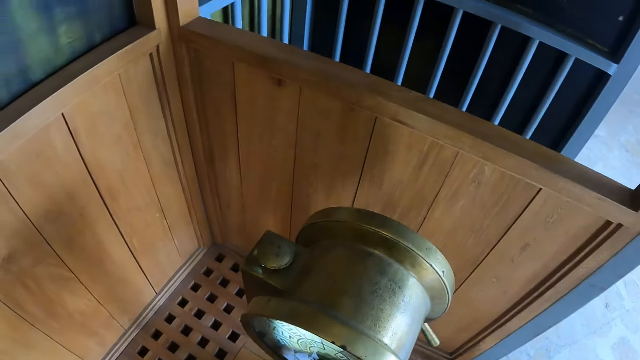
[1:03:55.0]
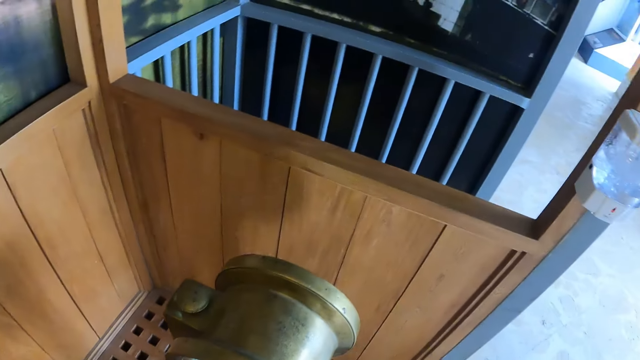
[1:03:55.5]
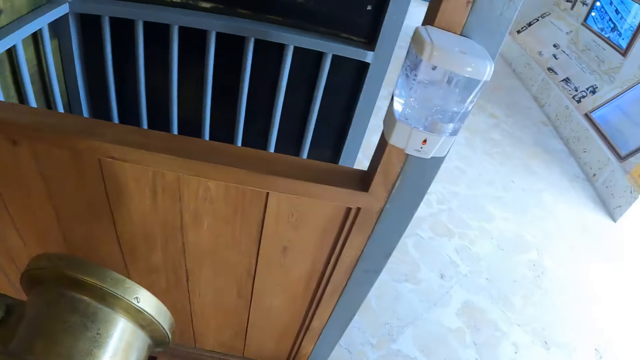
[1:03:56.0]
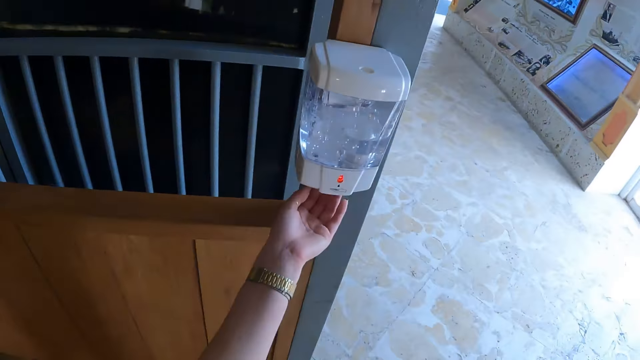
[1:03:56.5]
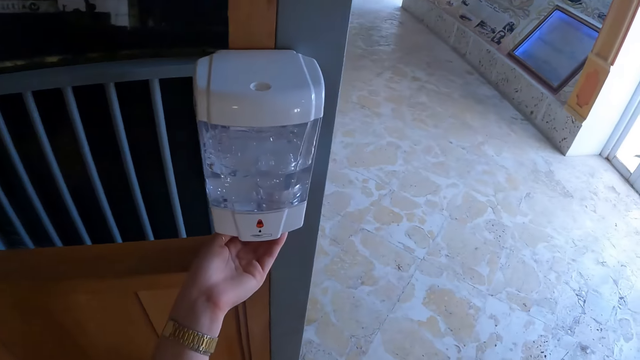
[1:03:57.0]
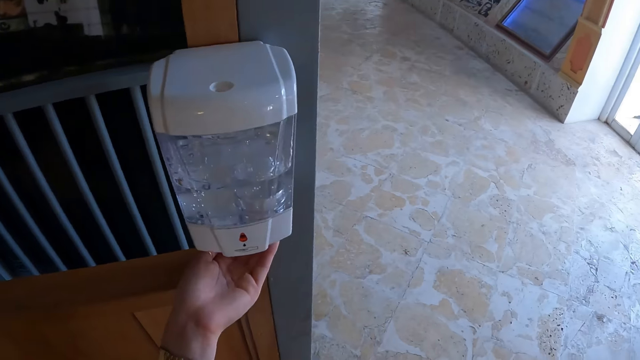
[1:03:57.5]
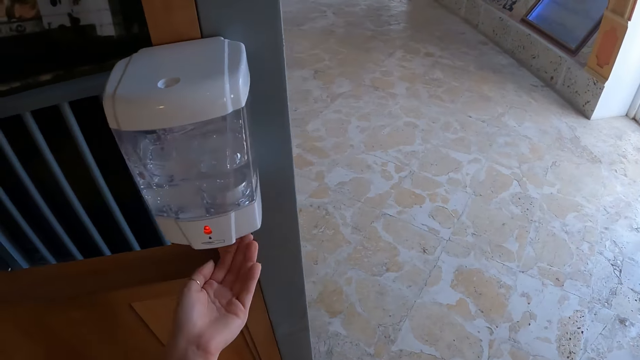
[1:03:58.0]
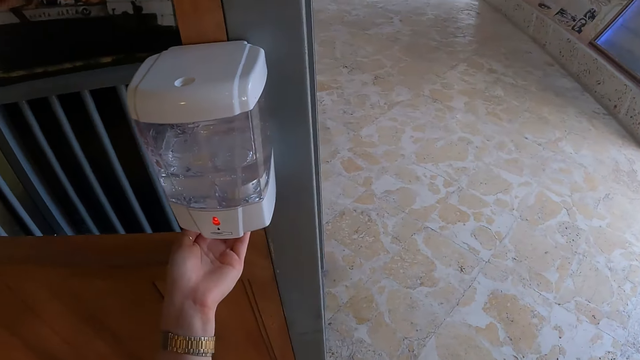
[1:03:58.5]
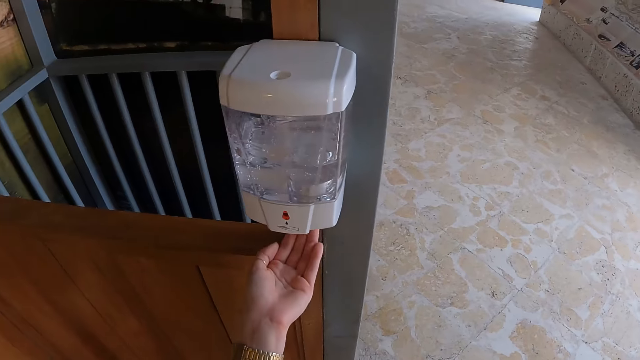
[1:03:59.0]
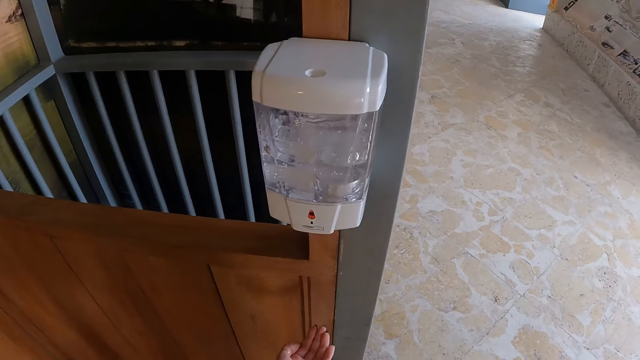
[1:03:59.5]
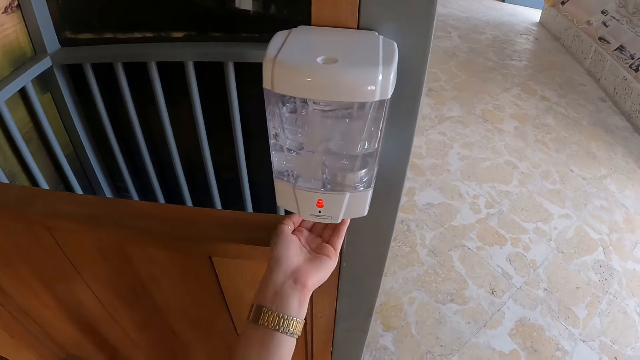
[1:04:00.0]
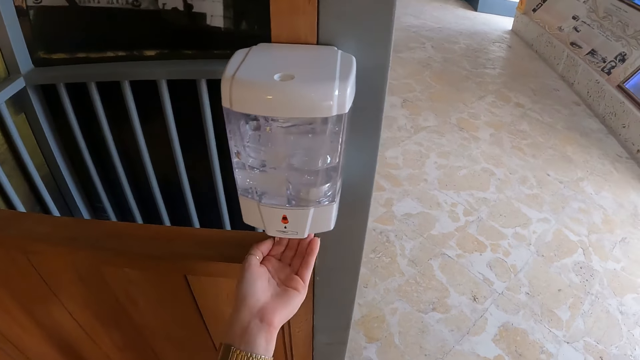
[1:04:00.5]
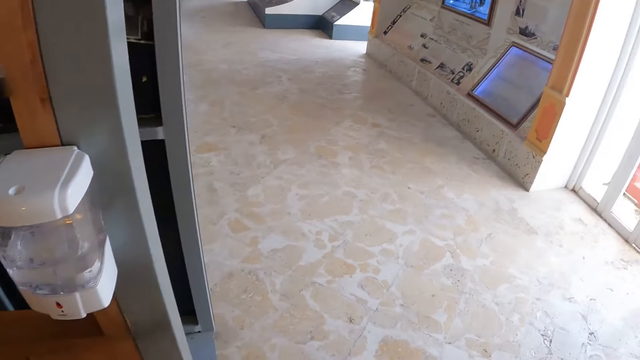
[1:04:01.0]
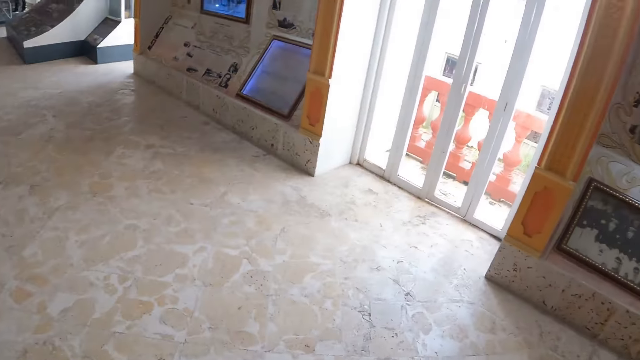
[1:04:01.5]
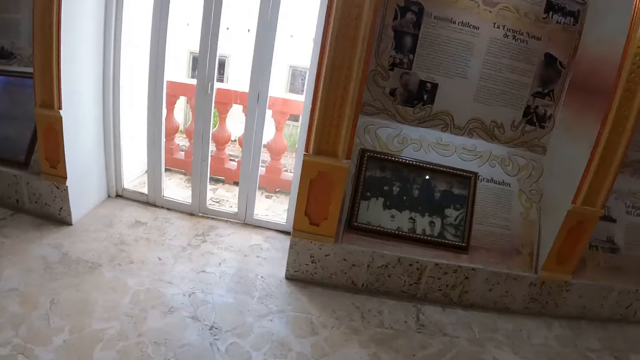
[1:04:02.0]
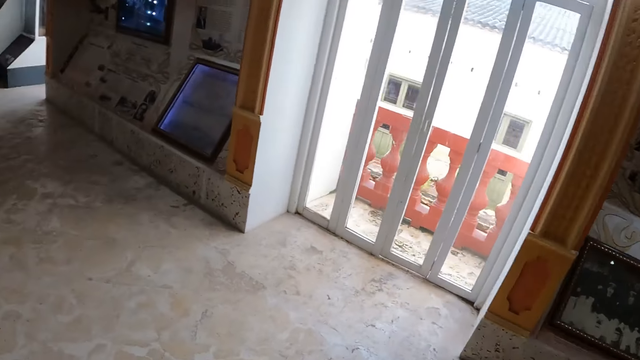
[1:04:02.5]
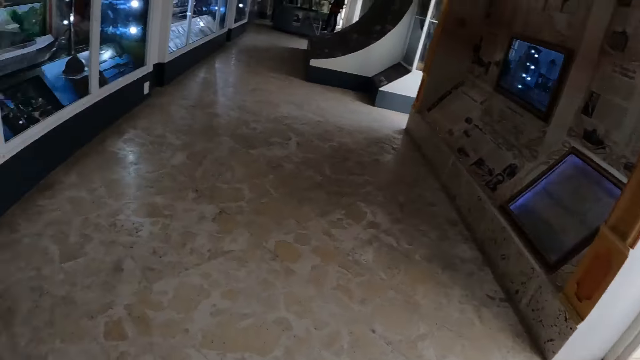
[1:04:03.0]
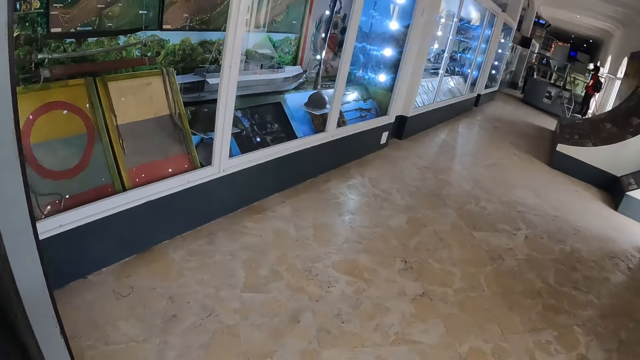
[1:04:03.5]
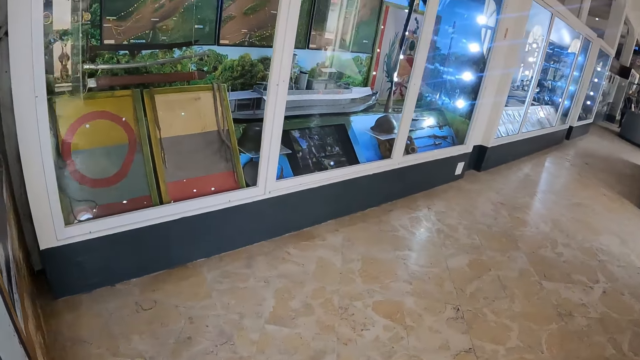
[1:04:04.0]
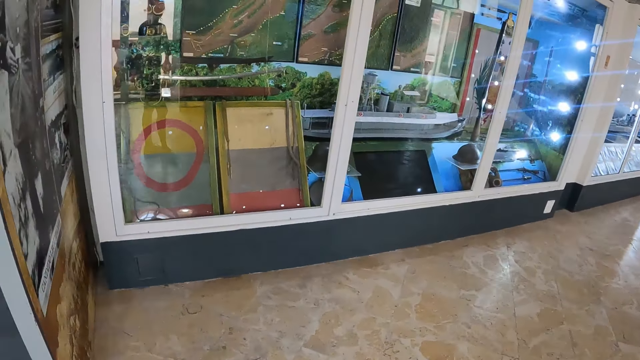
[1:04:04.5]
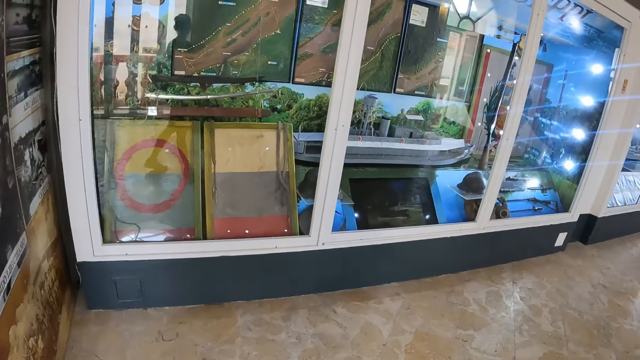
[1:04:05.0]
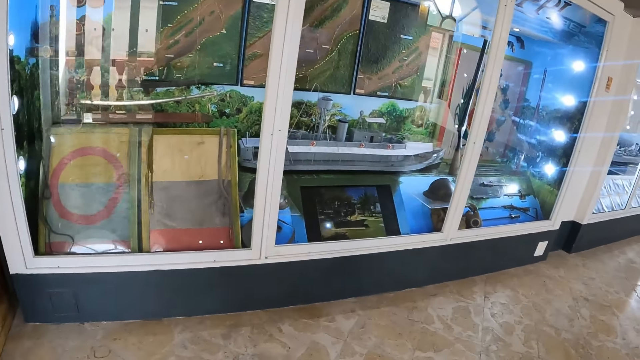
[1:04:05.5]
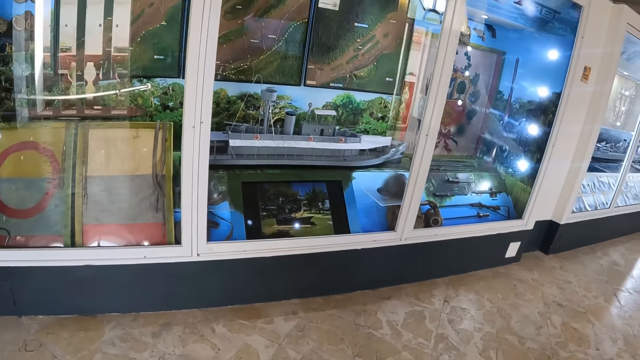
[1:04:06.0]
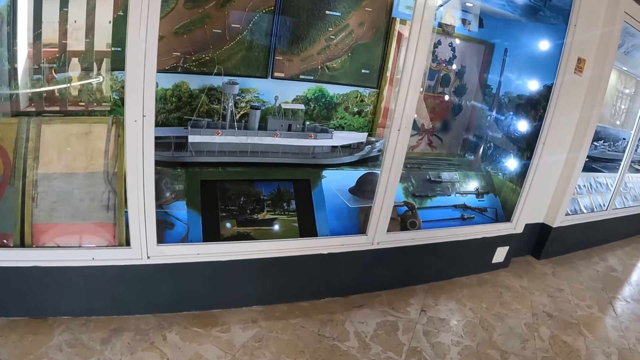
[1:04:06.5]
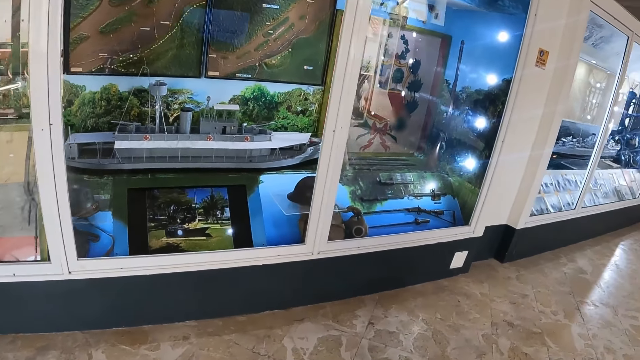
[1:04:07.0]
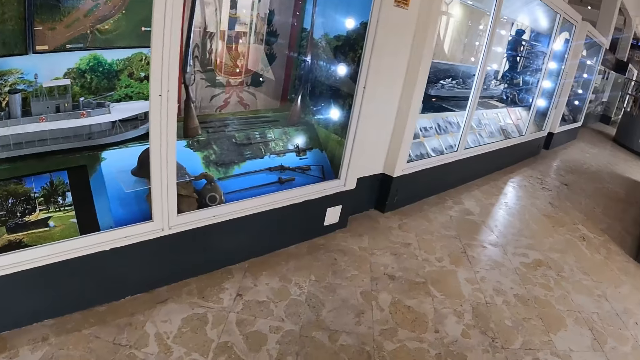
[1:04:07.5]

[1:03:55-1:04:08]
The camera wearer moves towards the dispenser. She uses the soap dispenser. She dispenses sanitizer in her hand. She looks around. She walks on the pathway. She looks around.

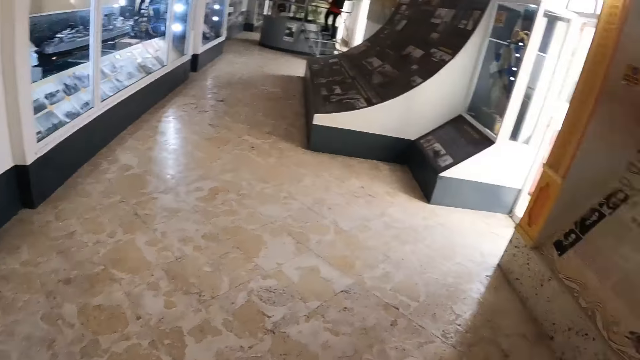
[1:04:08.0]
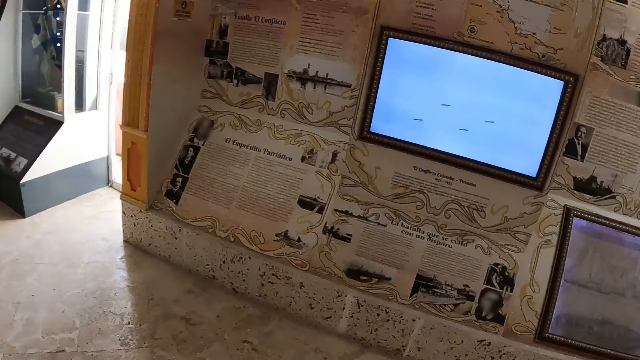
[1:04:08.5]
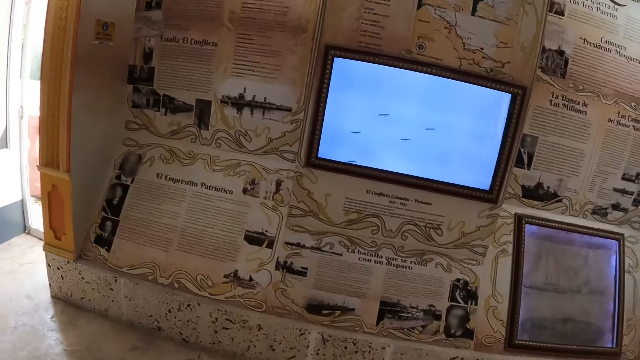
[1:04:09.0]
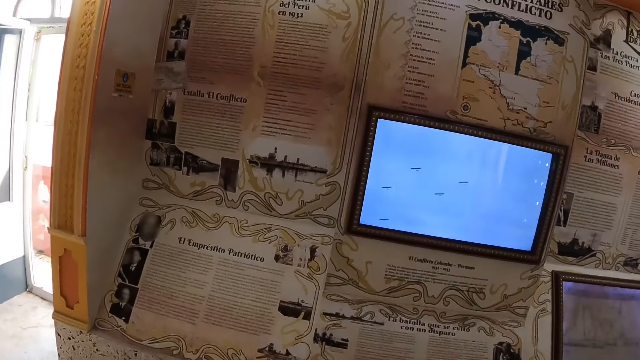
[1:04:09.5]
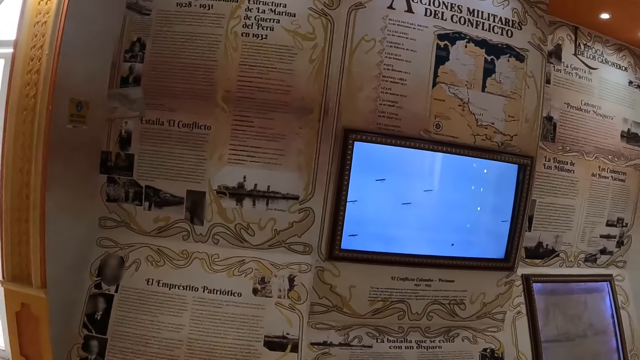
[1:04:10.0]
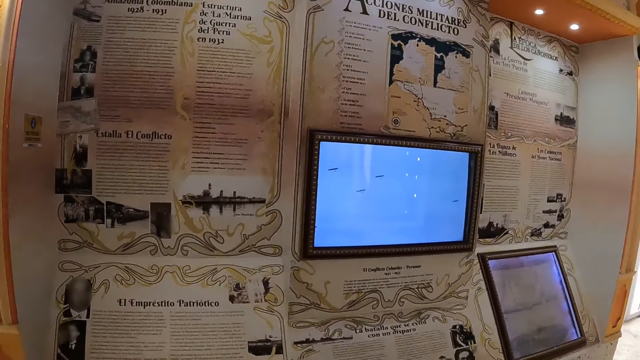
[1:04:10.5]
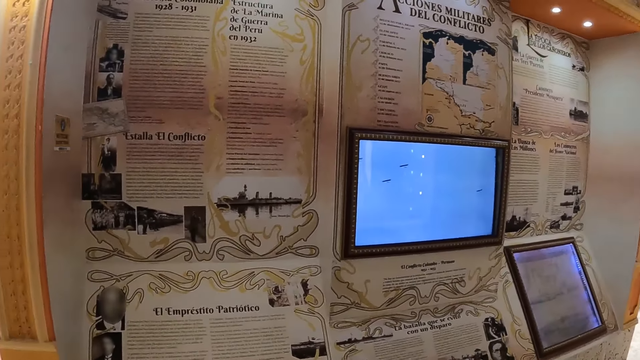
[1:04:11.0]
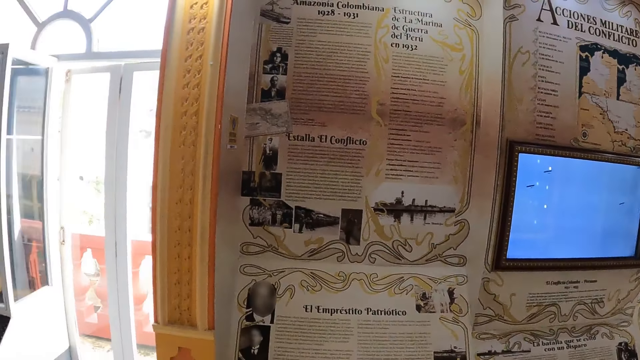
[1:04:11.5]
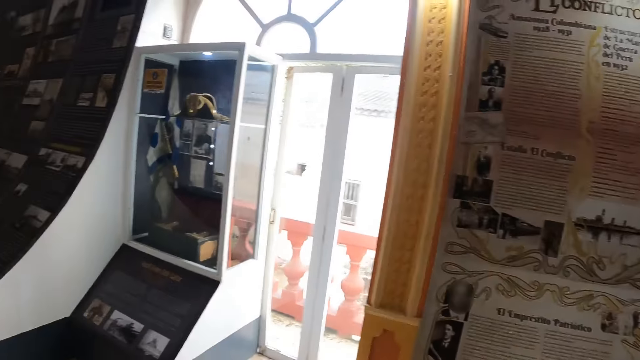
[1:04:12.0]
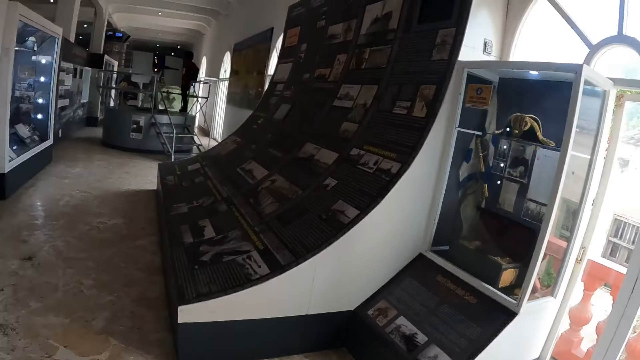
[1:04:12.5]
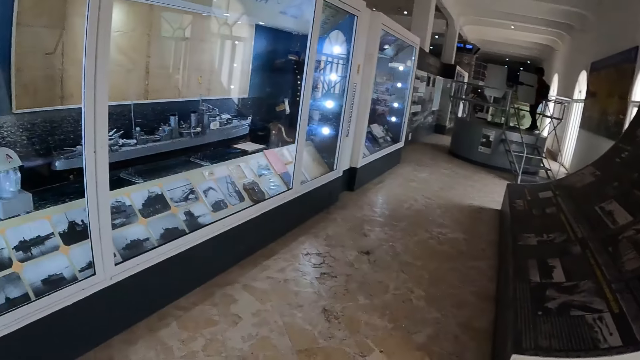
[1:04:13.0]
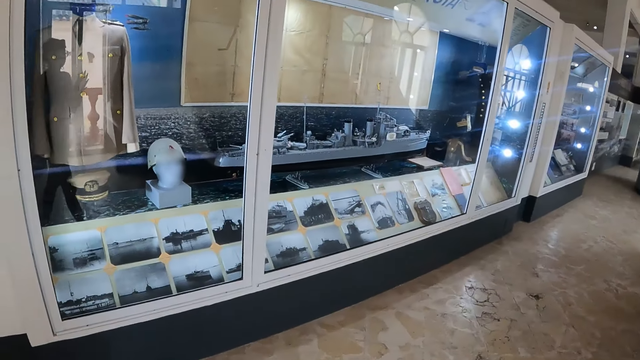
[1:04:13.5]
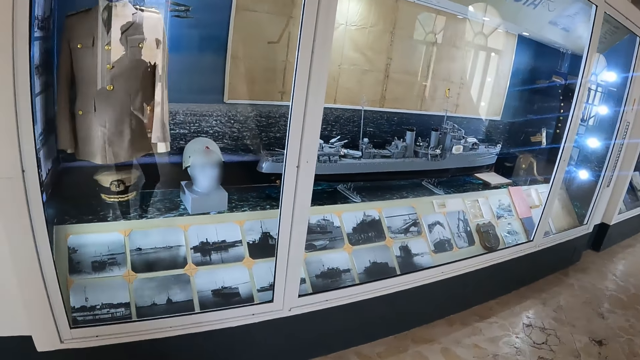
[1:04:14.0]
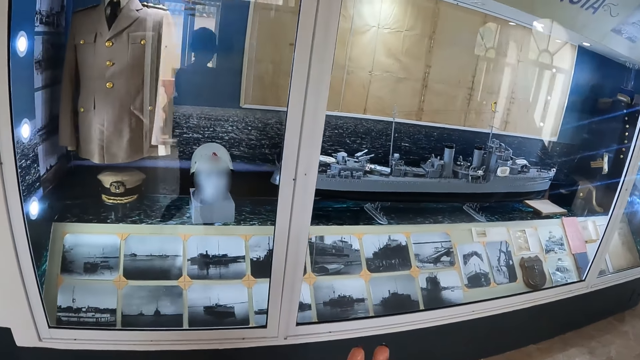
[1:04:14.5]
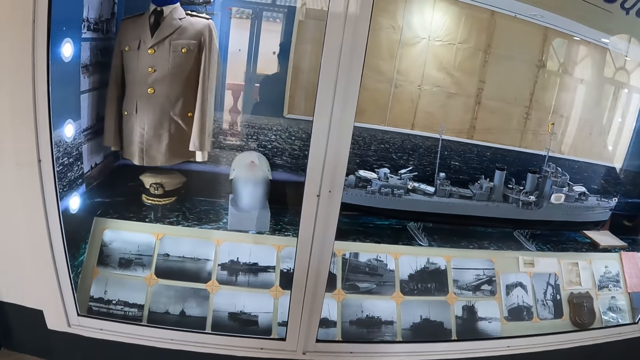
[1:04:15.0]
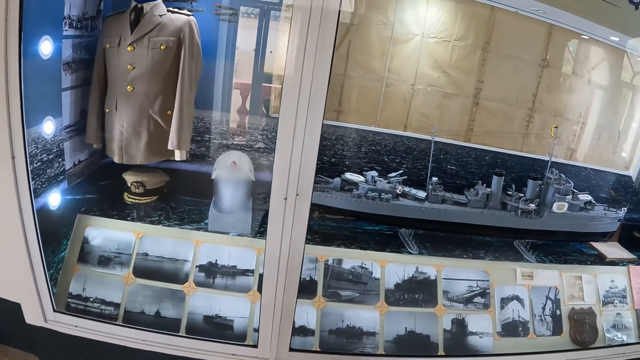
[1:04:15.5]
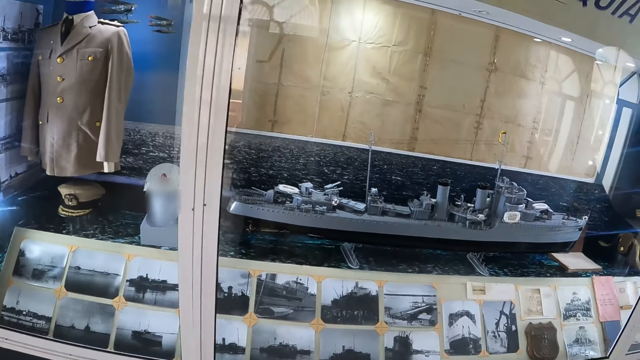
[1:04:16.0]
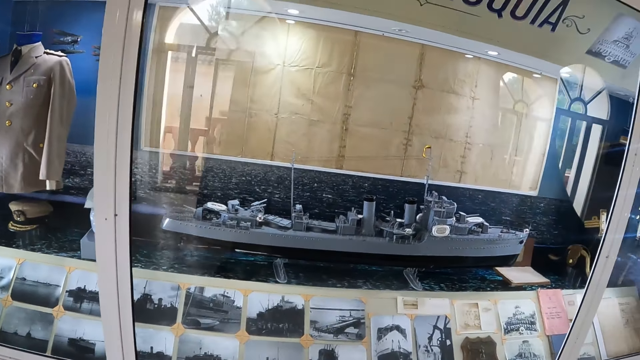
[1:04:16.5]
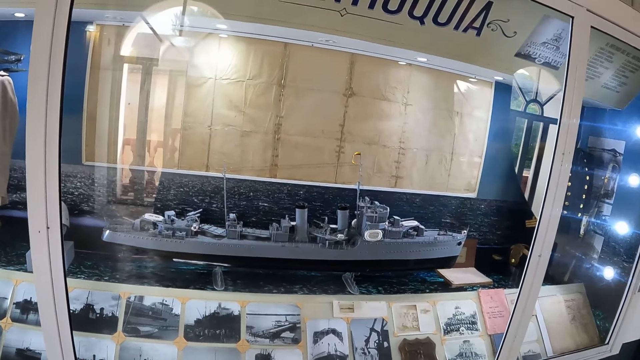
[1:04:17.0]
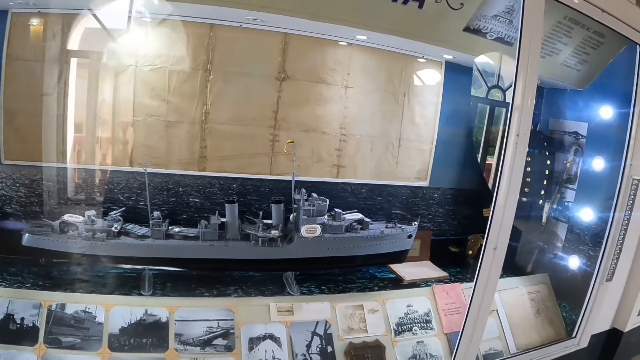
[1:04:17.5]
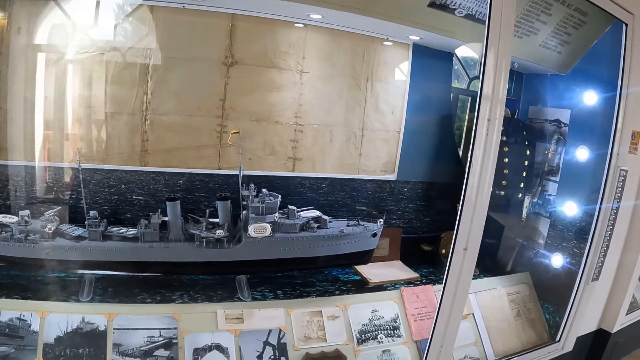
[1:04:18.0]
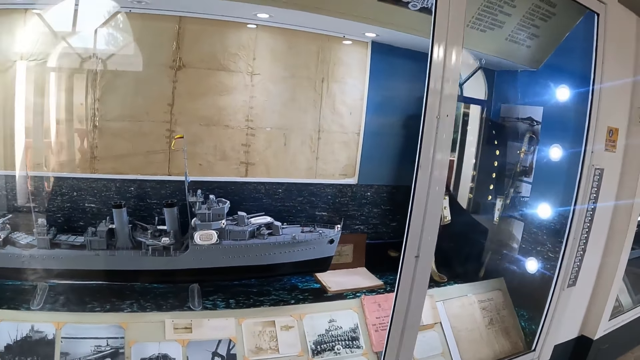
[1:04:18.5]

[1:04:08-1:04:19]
The camera wearer turns towards the sheets of paper. They stare at the sheets of paper on the wall. They walk about the museum. They inspect the display cabinet. They look around.
